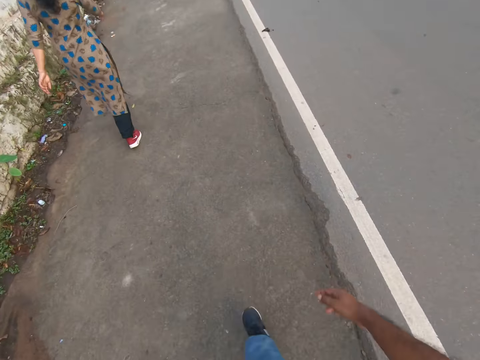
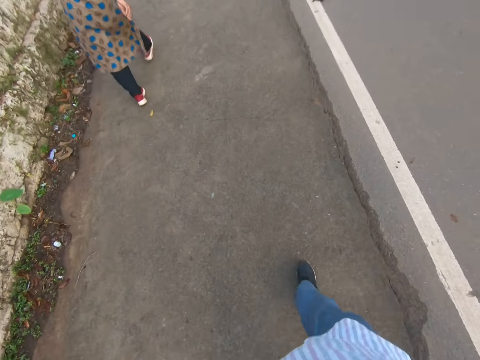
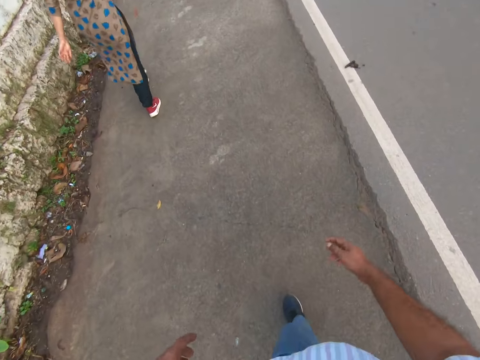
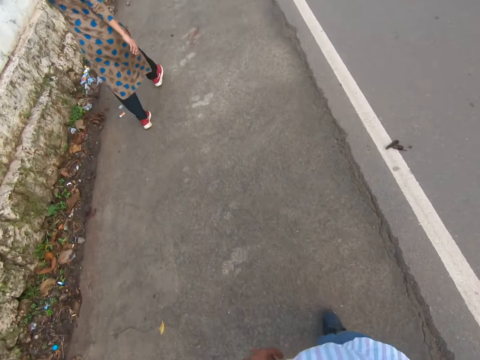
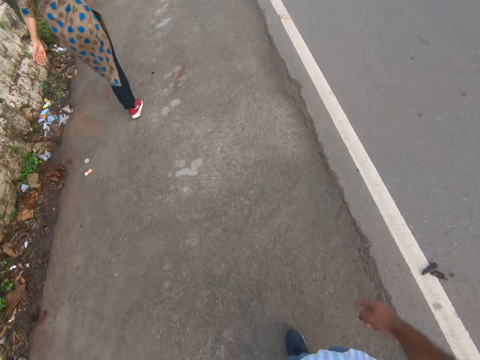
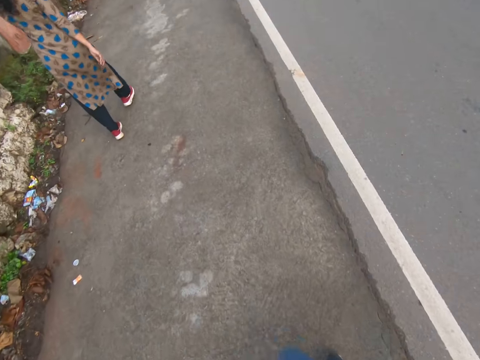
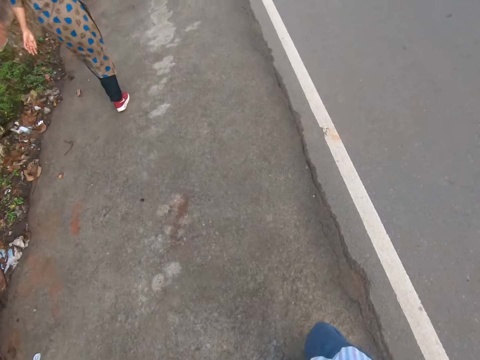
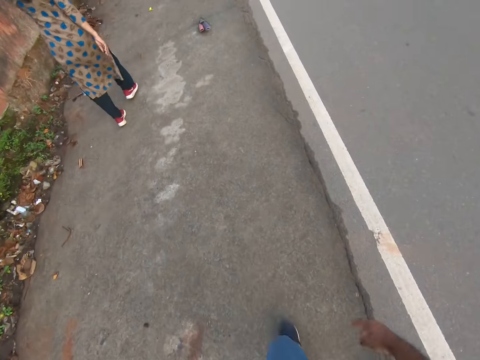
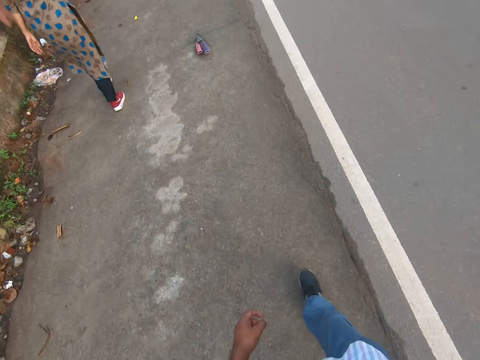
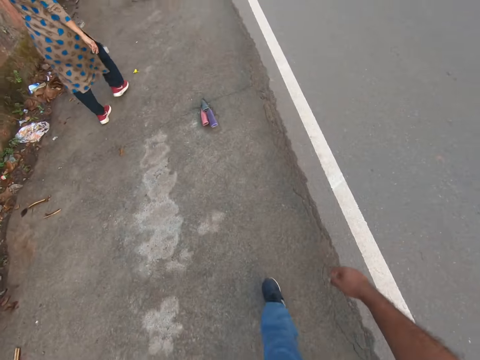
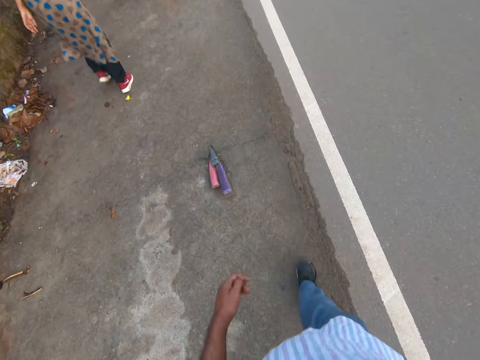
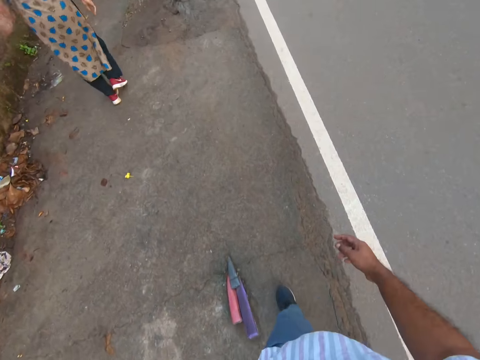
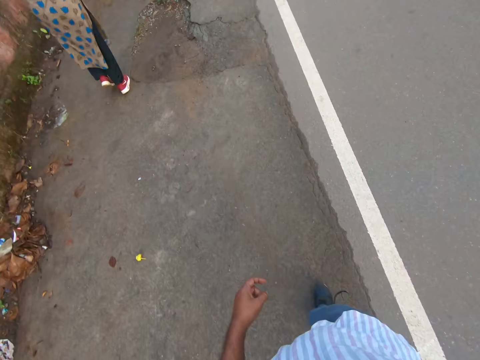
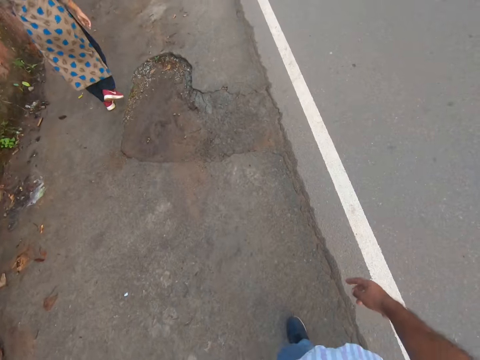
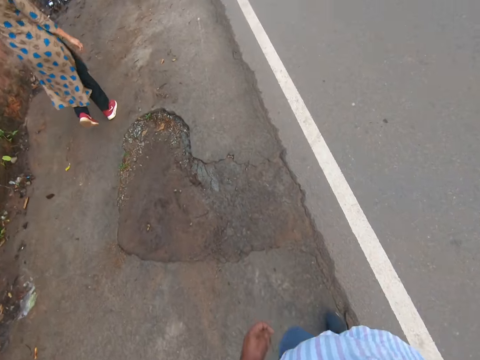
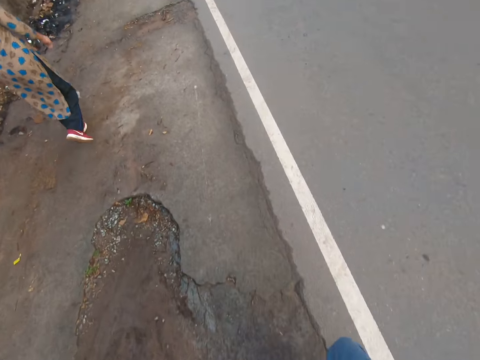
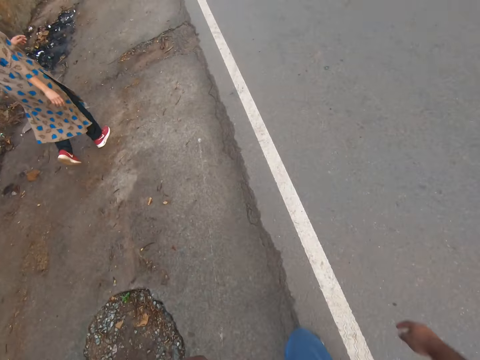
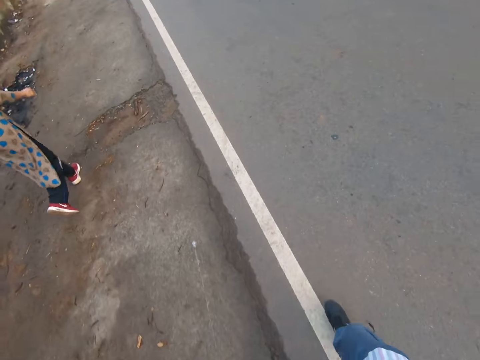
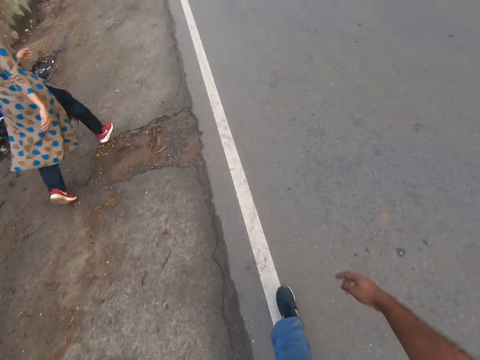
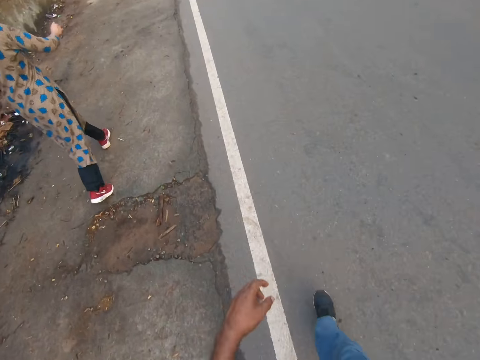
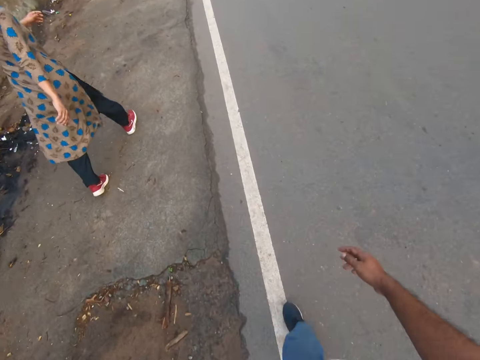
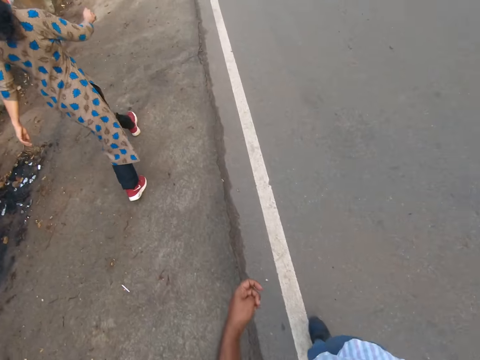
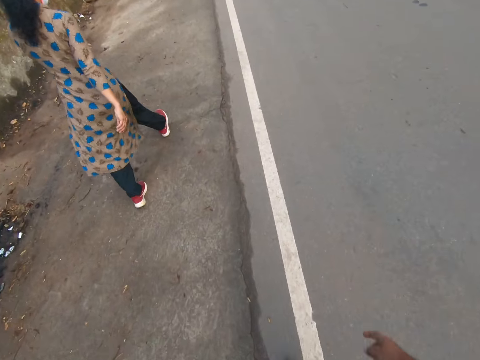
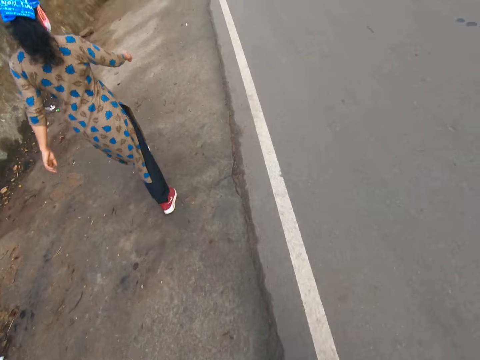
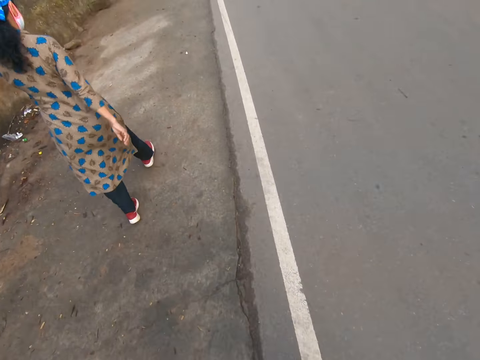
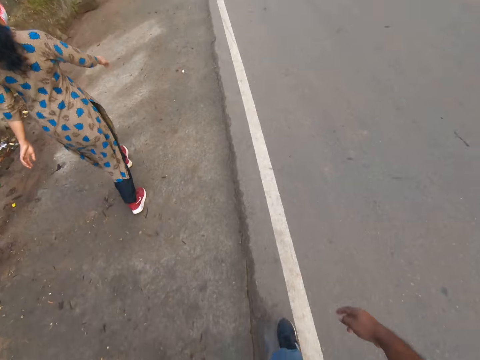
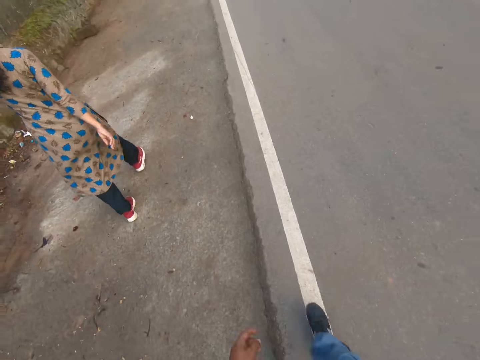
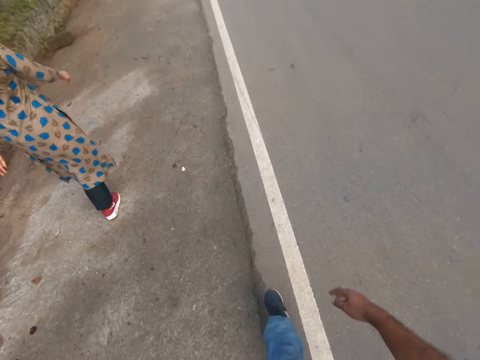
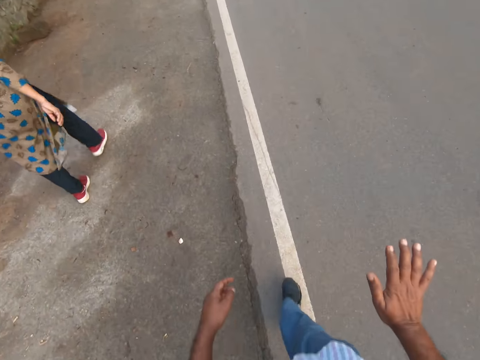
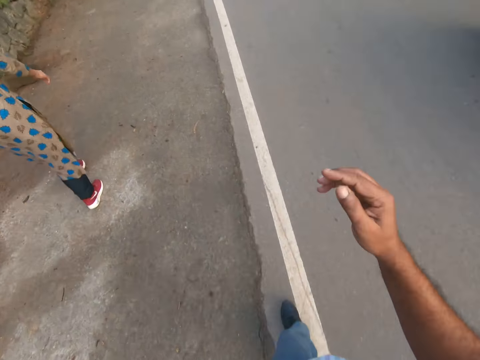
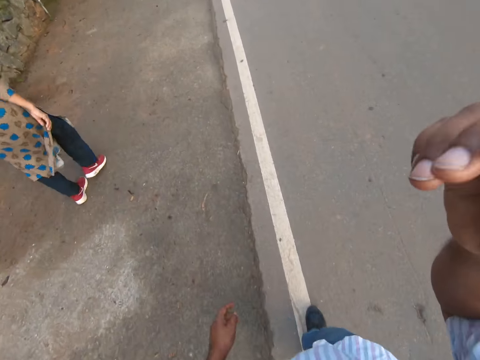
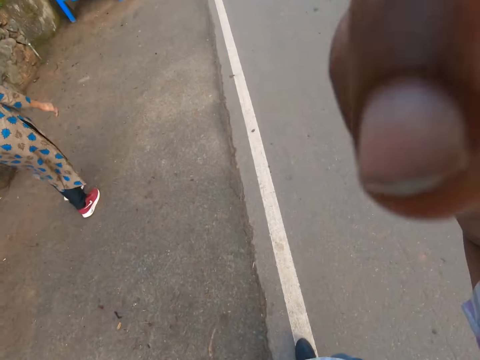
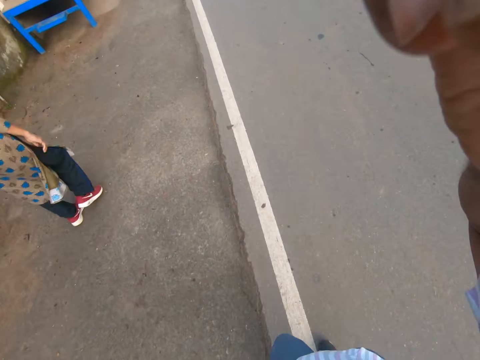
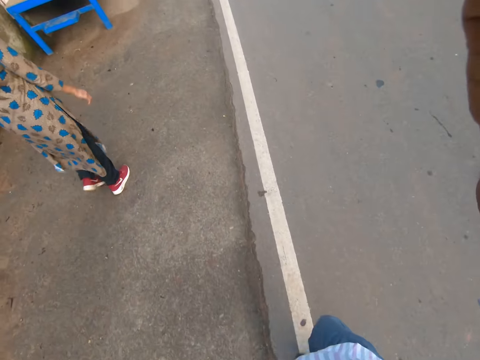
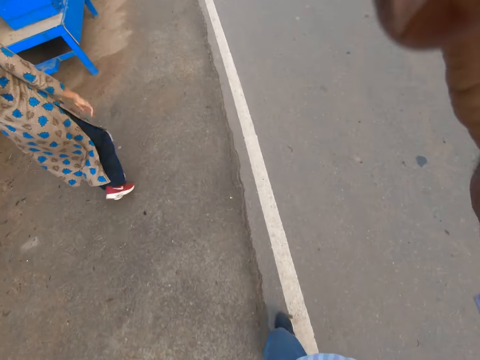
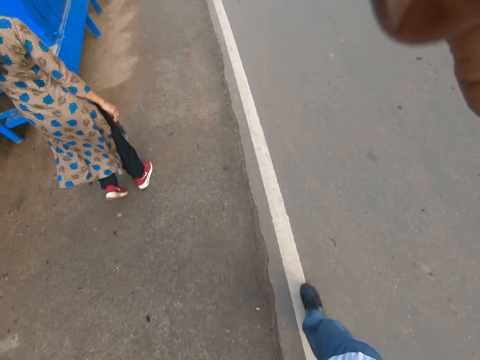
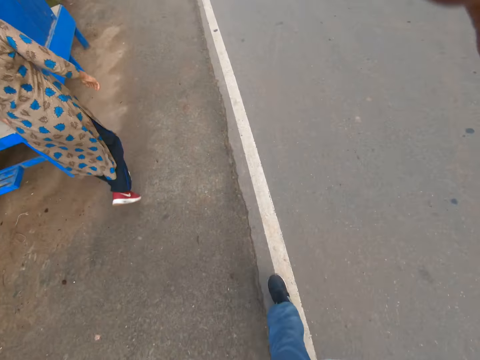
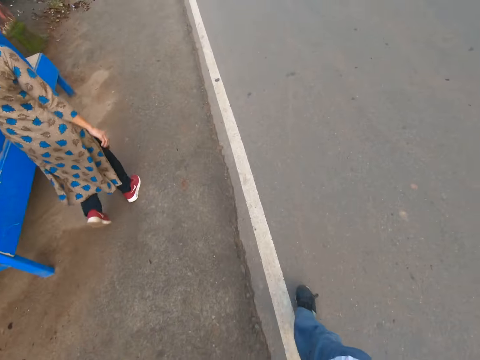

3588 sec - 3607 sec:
The camera wearer raises his left hand to his face. He drops his left hand. A tricycle drives past the camera wearer and the woman on the road. The camera wearer raises his right hand to his face. He adjusts his camera.
